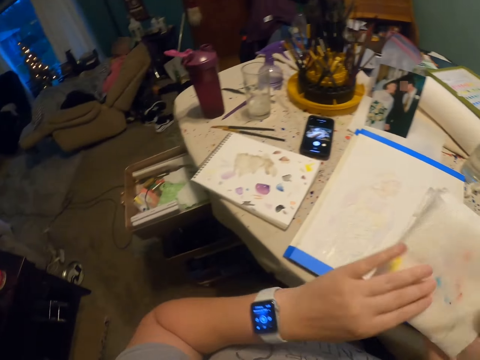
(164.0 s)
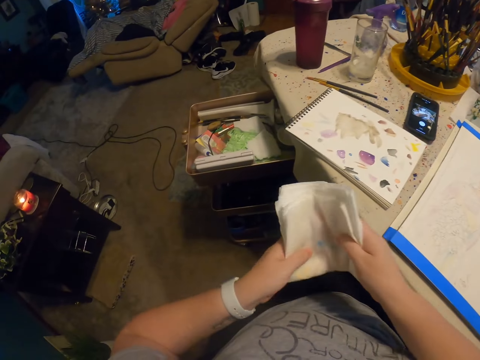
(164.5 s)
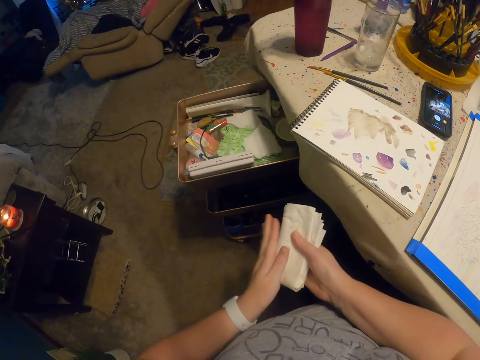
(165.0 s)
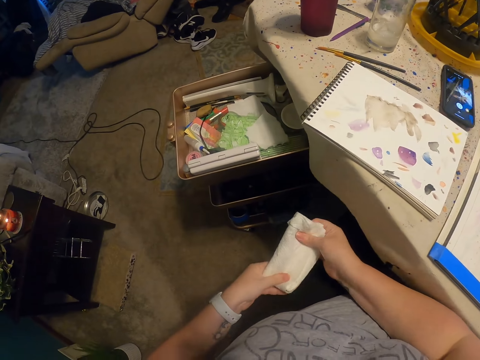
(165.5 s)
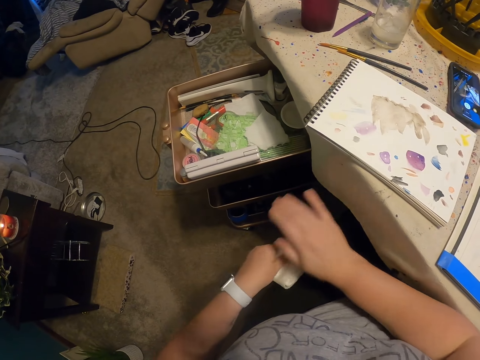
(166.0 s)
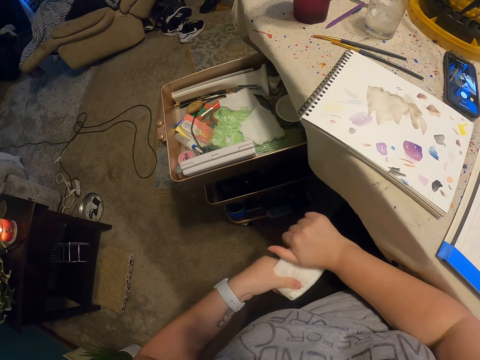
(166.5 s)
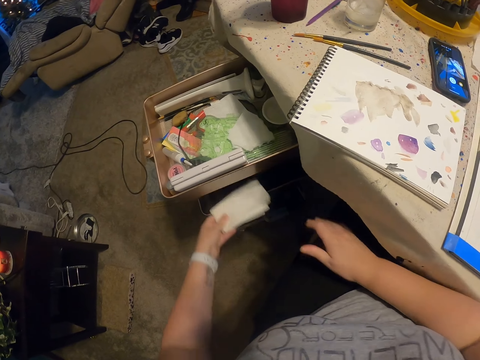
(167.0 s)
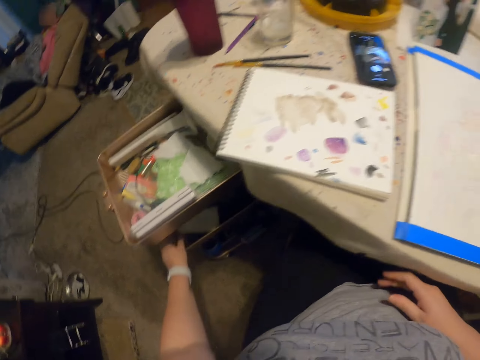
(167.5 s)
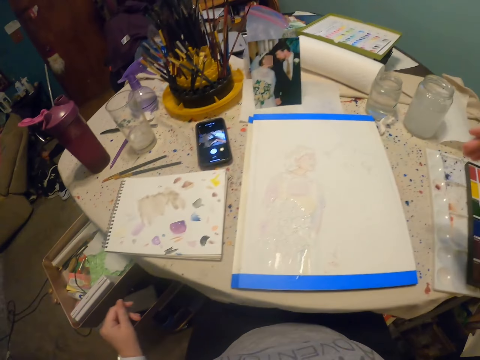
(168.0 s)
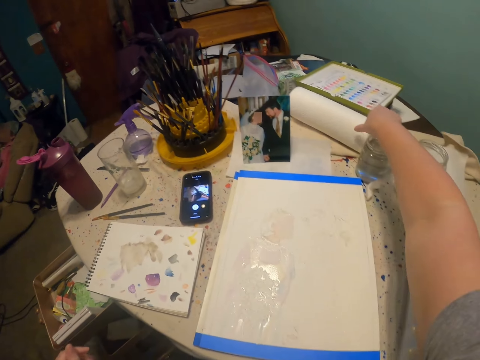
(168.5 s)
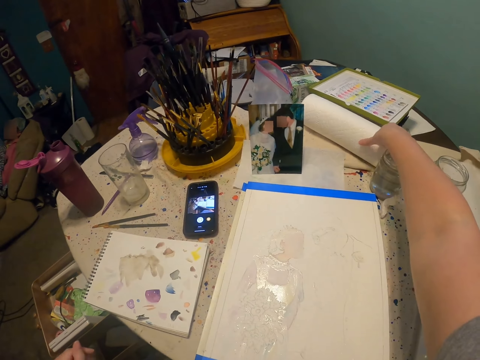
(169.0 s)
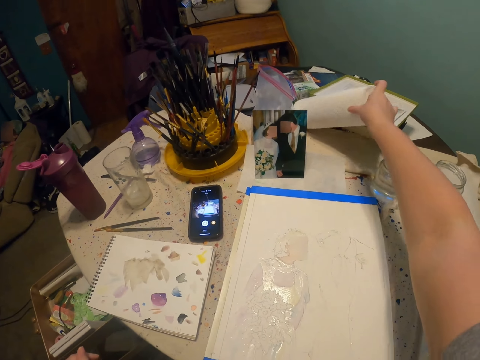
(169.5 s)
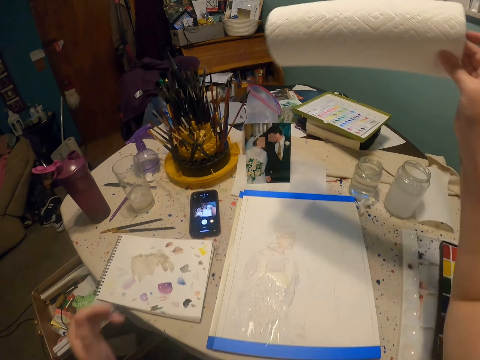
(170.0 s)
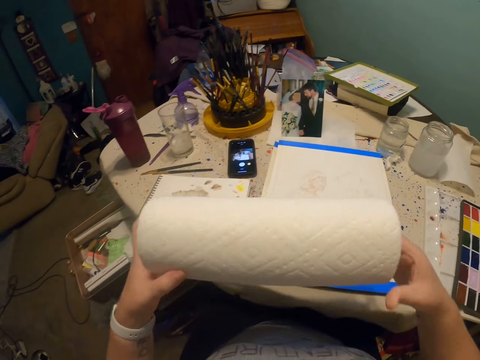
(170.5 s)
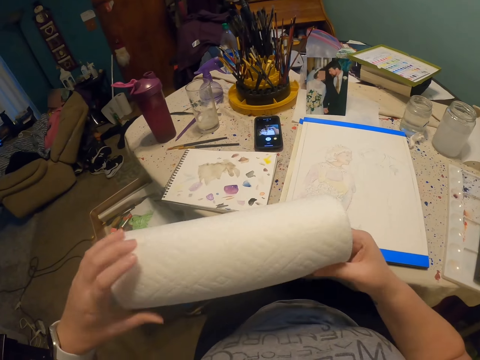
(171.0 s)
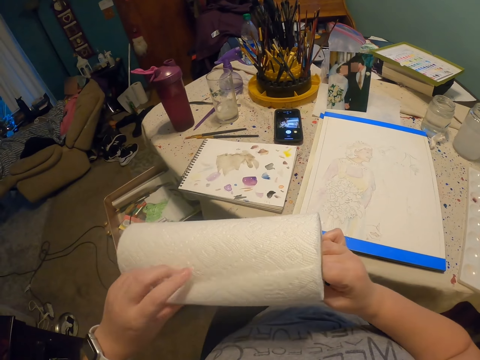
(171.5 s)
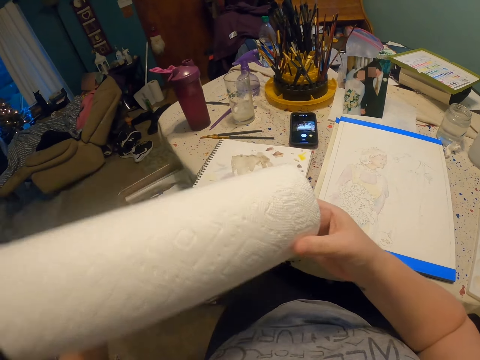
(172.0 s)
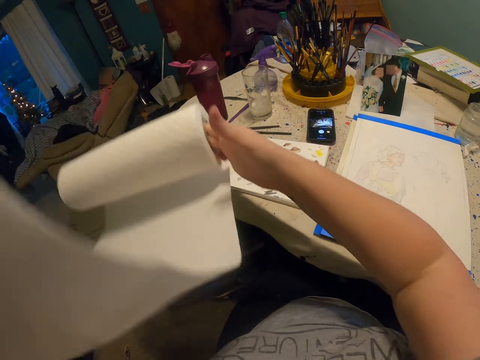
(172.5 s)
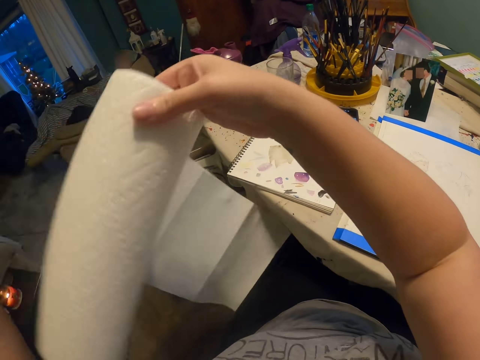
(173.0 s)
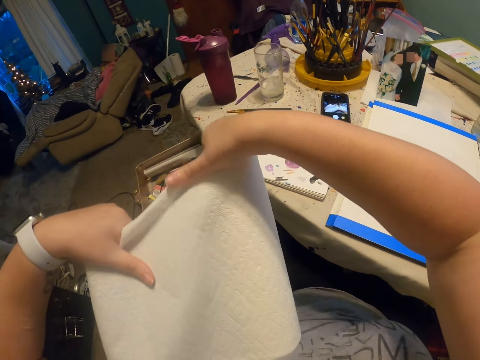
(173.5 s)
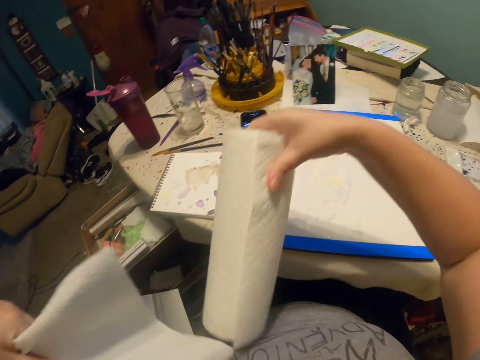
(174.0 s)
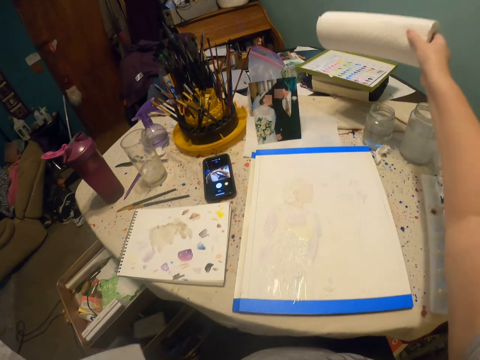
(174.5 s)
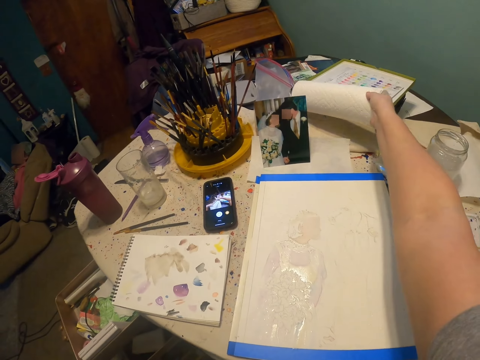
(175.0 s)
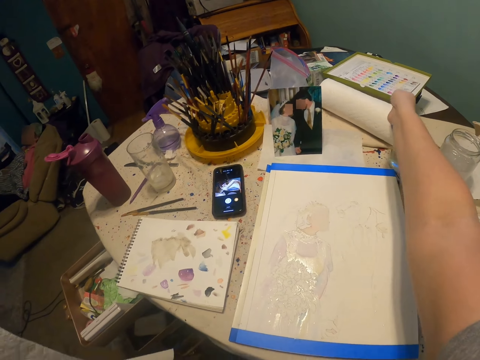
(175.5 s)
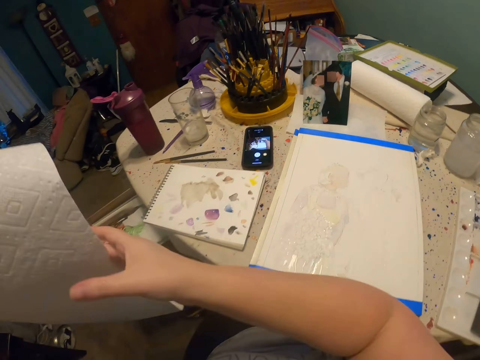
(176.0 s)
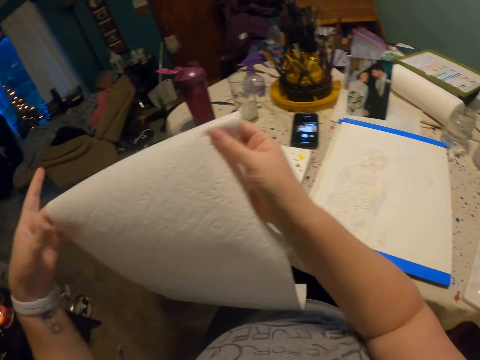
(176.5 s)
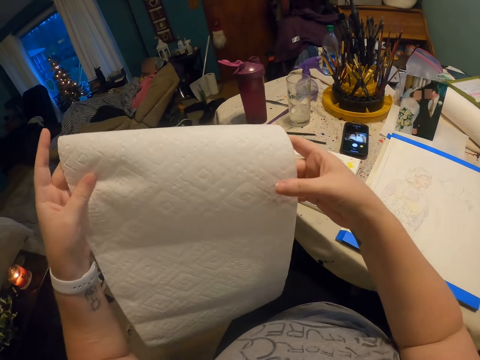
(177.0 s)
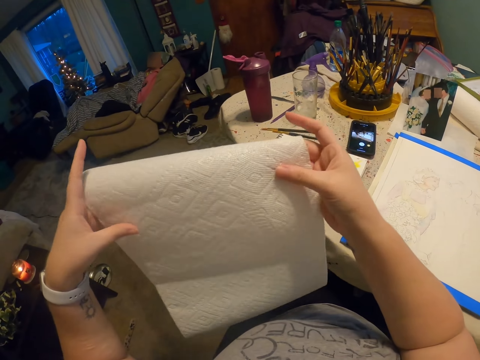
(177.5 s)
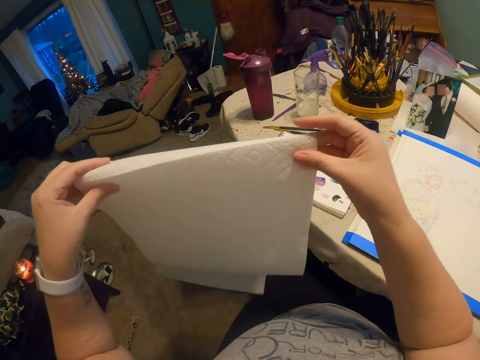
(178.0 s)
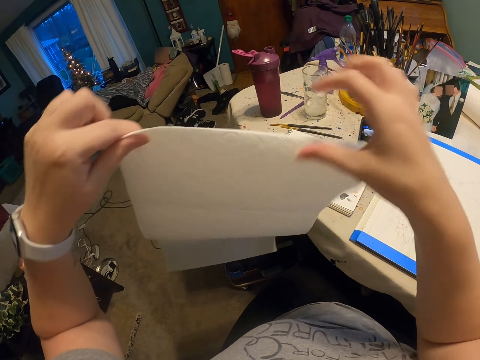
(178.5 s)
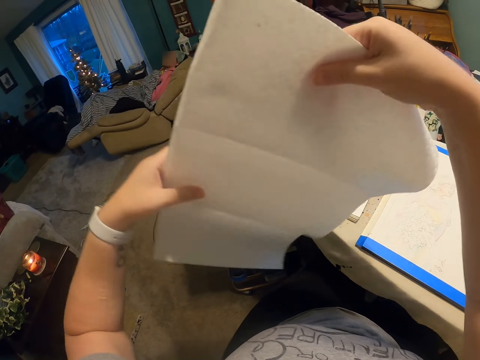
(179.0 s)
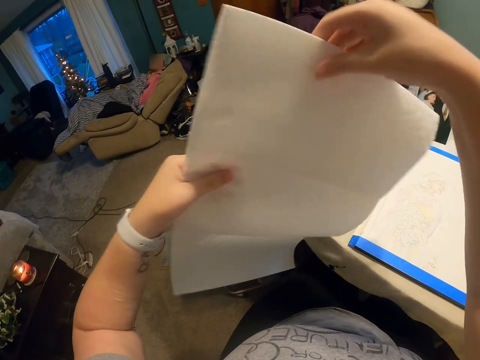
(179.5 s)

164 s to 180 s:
The camera wearer holds the paper. They fold the tissue or paper towel. They put the tissue in the drawer. They pick up the roll of paper towel. They unroll the tissue. They cut the tissue. They put the tissue on the table. They place the roll of paper towel aside. They fold the tissue.

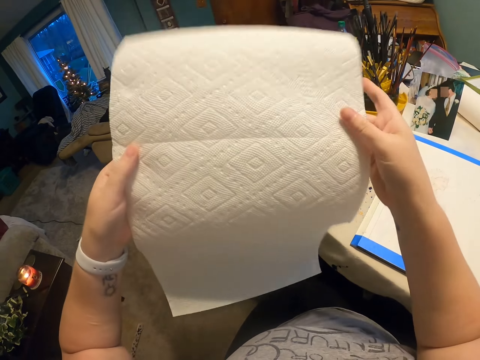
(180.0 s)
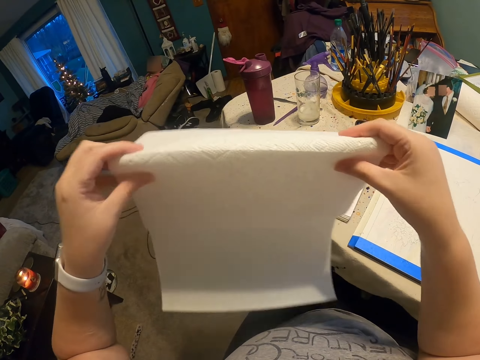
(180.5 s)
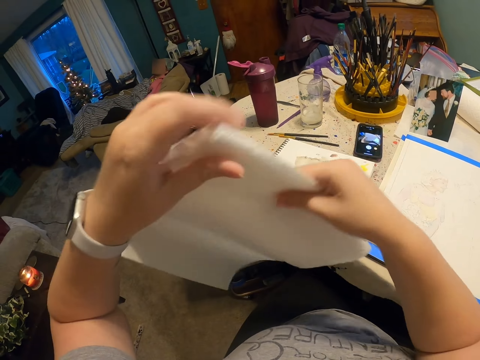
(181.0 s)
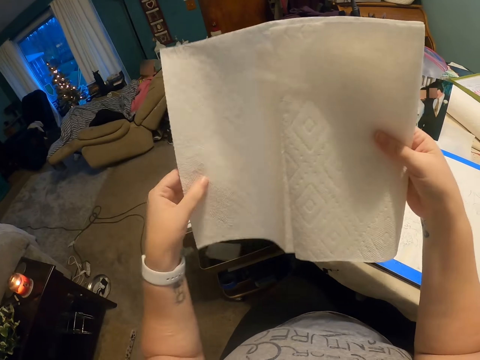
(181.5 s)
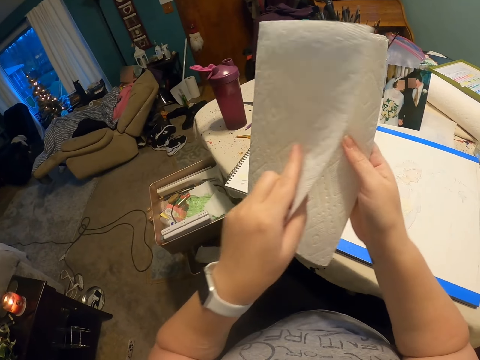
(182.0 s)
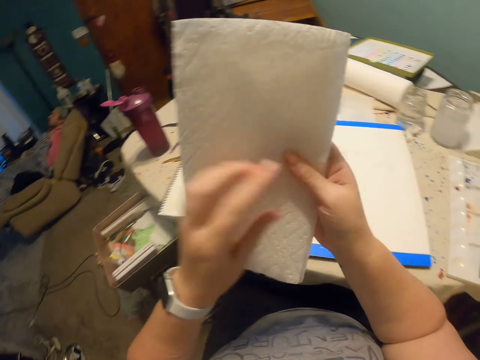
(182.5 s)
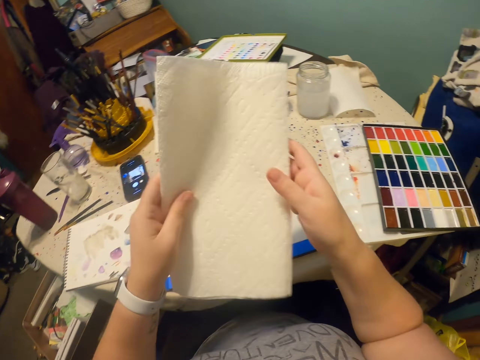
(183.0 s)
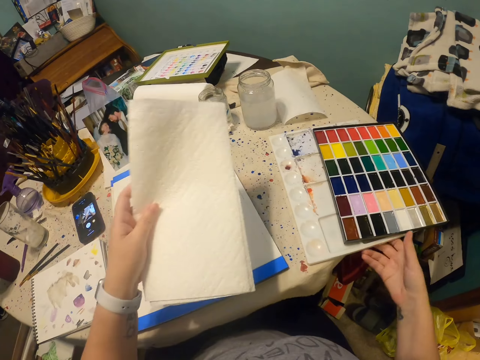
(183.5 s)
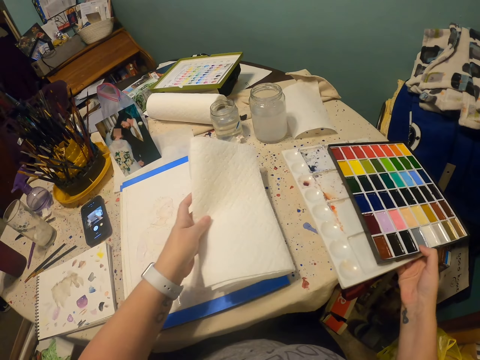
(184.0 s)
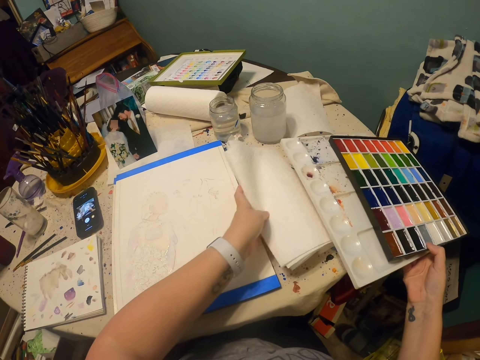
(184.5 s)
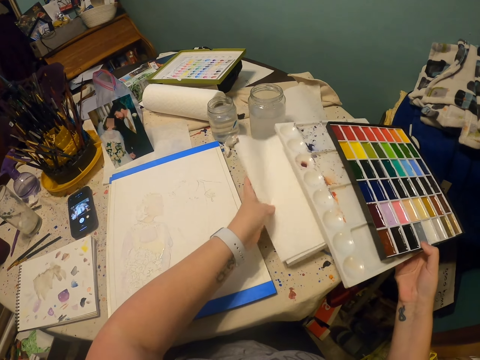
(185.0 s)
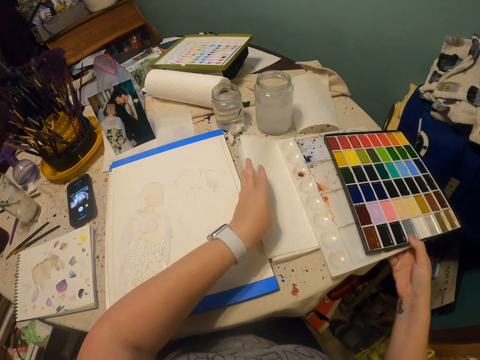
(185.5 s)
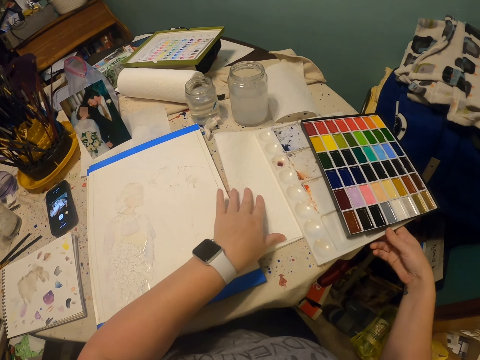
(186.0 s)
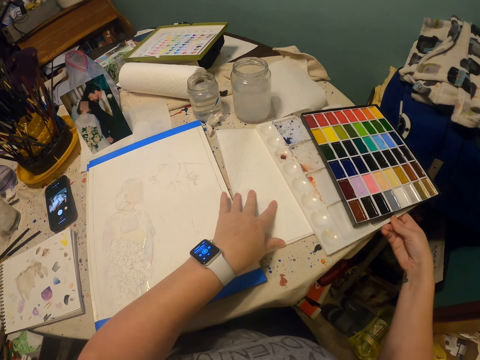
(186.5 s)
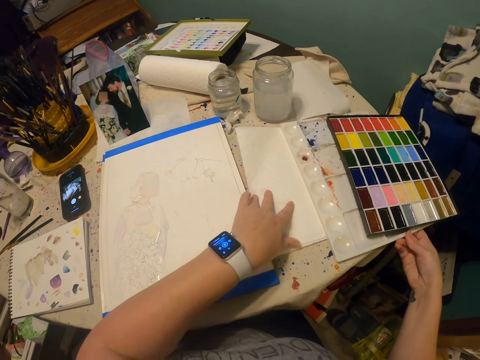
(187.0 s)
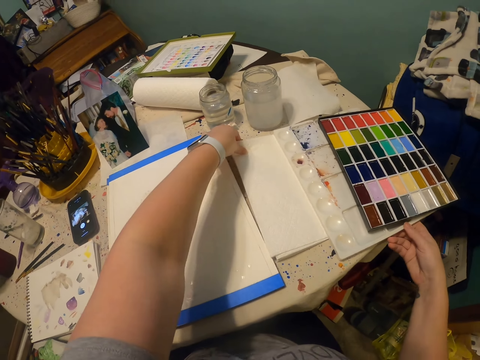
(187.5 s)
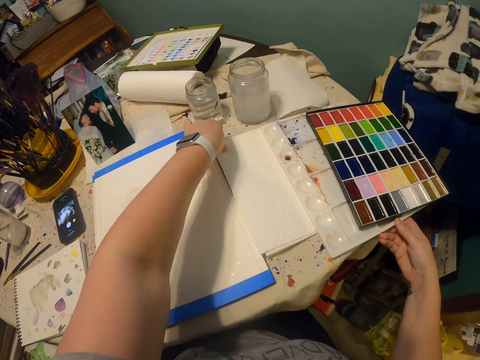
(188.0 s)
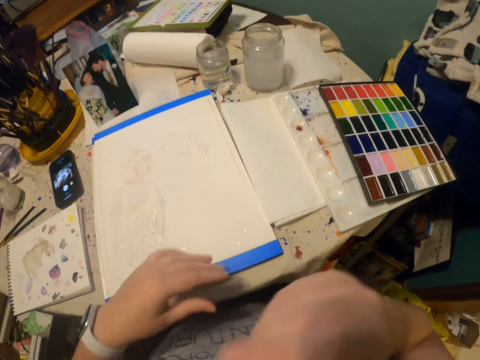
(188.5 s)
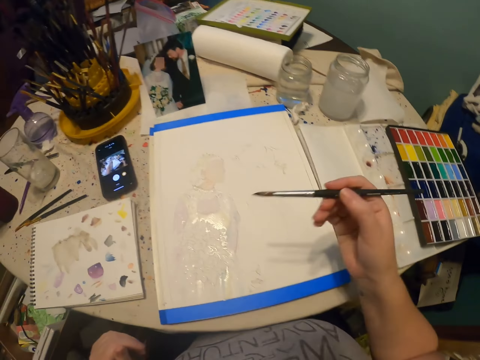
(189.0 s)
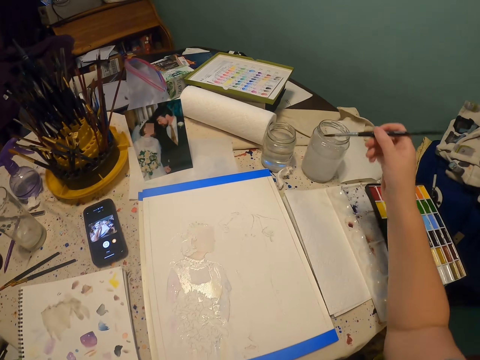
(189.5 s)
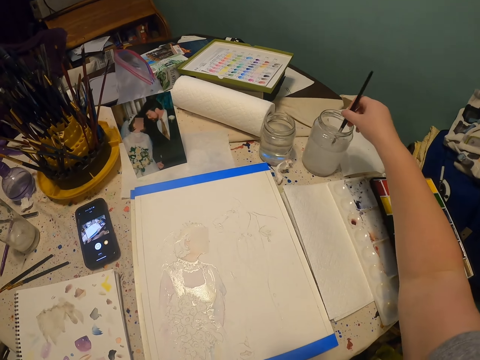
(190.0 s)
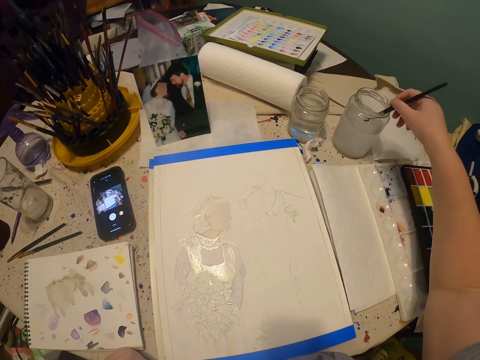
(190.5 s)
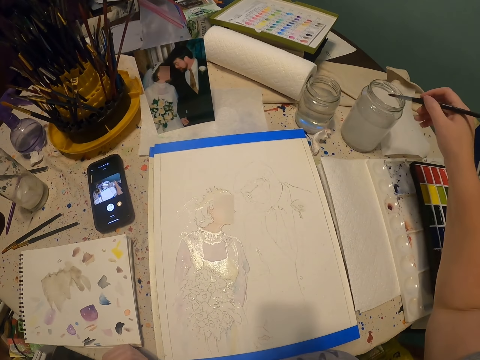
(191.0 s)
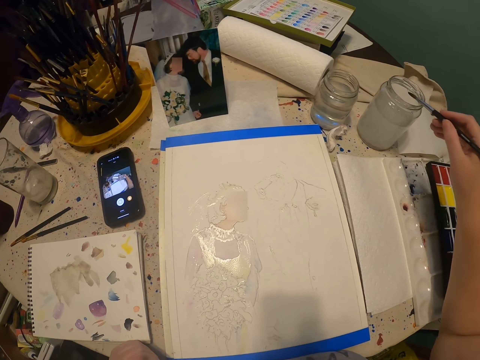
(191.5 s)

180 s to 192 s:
The camera wearer lifts the paint container. They move the paint palette. They place the paper towel under the paint palette. They put the paint container on the table. They move the paint container. They move the hand. They take the paint brush. They dip the paint brush in water.
